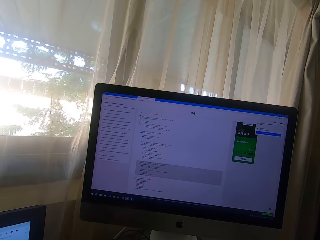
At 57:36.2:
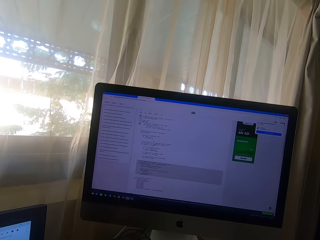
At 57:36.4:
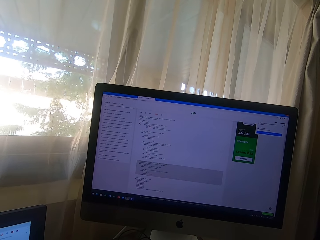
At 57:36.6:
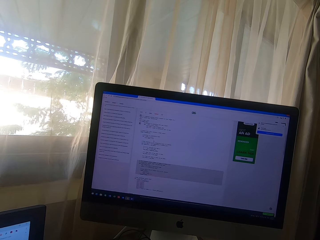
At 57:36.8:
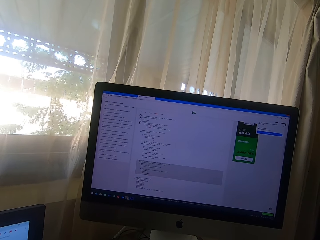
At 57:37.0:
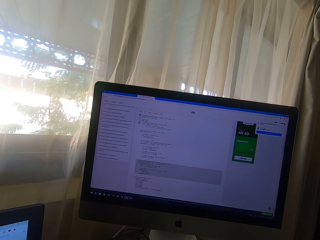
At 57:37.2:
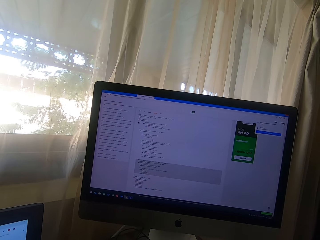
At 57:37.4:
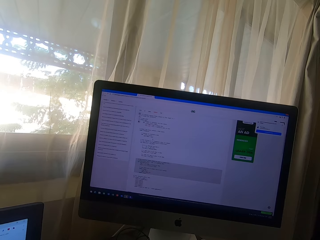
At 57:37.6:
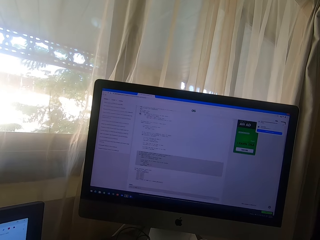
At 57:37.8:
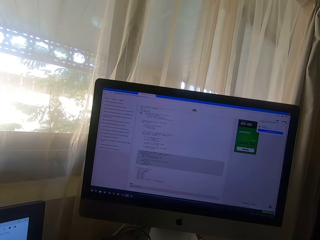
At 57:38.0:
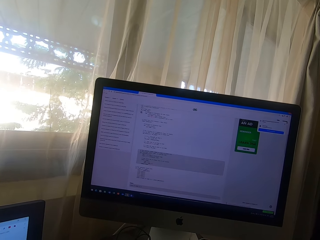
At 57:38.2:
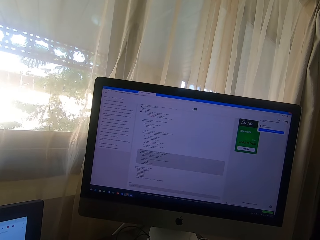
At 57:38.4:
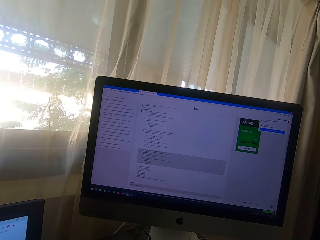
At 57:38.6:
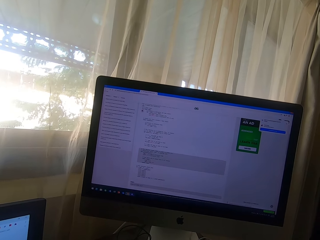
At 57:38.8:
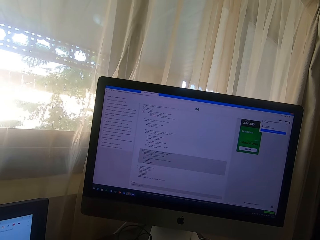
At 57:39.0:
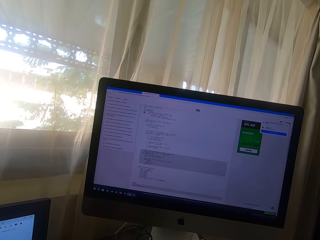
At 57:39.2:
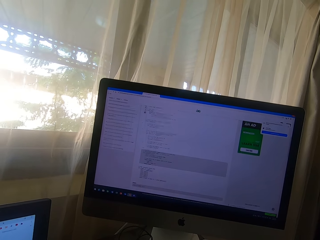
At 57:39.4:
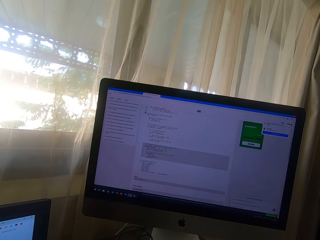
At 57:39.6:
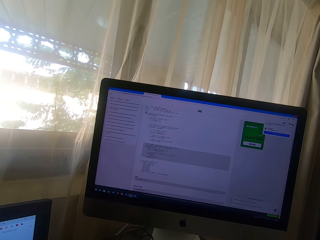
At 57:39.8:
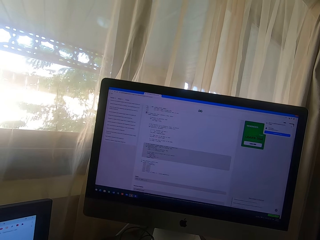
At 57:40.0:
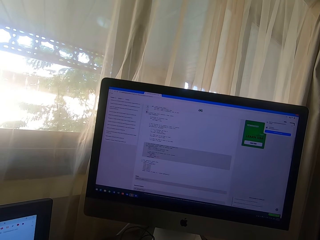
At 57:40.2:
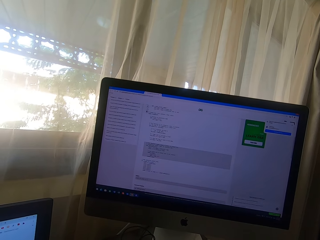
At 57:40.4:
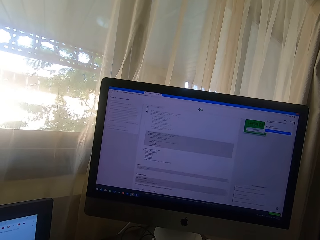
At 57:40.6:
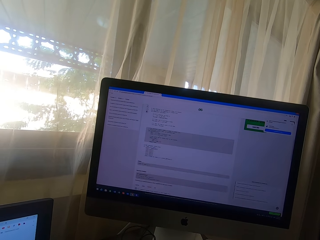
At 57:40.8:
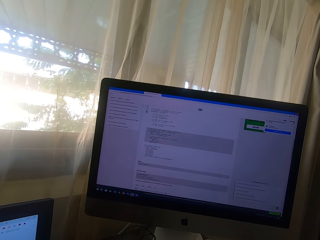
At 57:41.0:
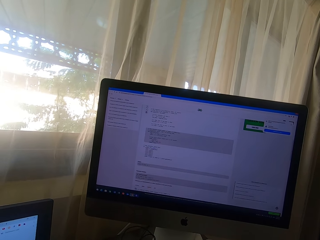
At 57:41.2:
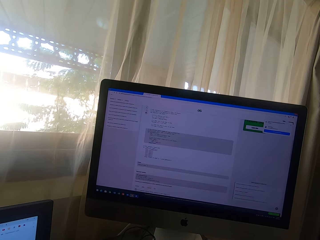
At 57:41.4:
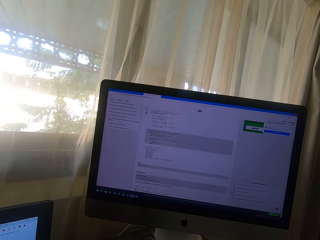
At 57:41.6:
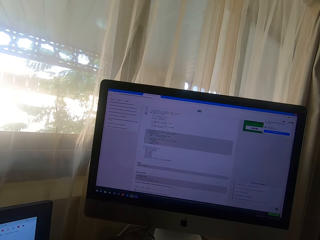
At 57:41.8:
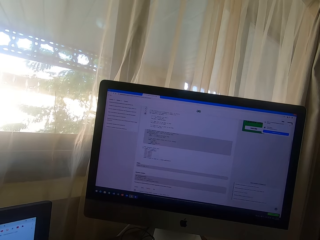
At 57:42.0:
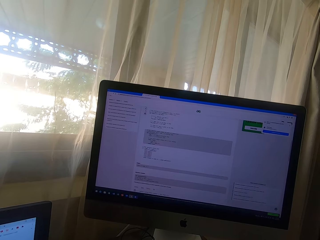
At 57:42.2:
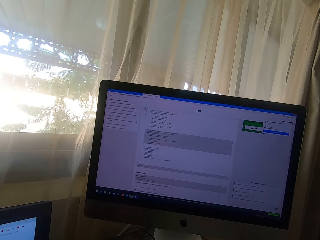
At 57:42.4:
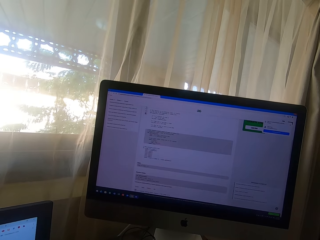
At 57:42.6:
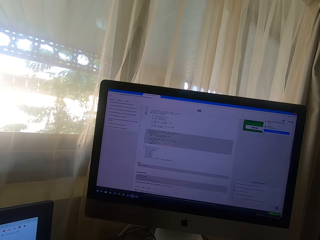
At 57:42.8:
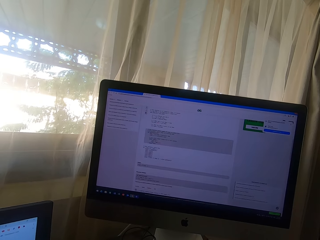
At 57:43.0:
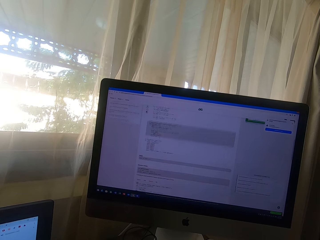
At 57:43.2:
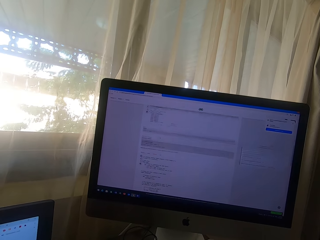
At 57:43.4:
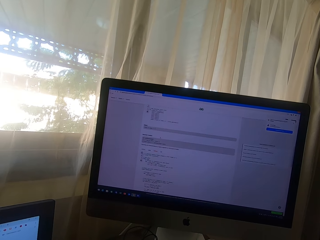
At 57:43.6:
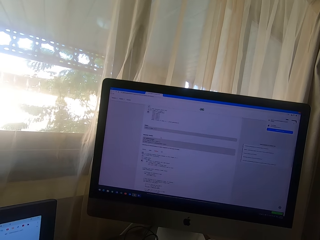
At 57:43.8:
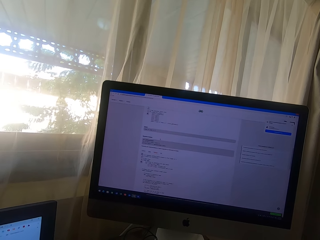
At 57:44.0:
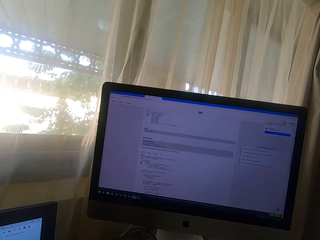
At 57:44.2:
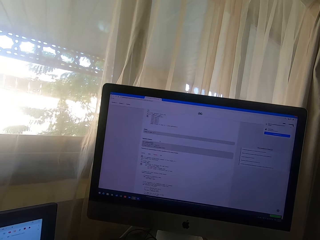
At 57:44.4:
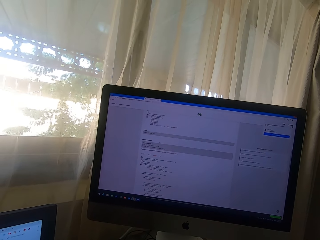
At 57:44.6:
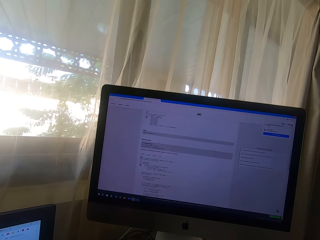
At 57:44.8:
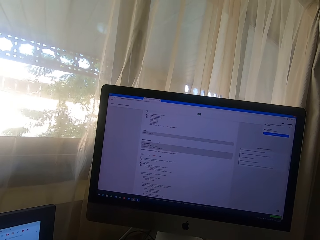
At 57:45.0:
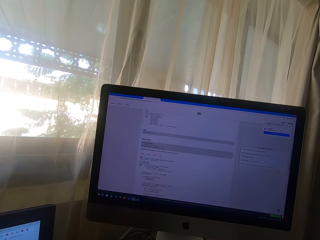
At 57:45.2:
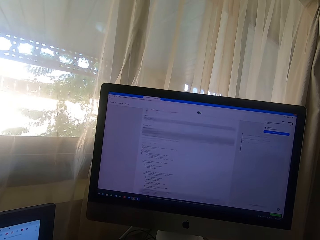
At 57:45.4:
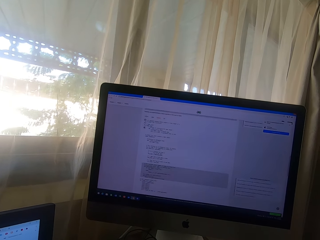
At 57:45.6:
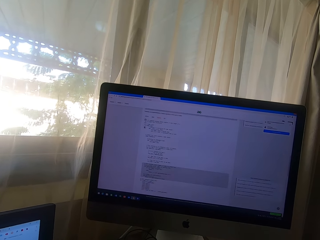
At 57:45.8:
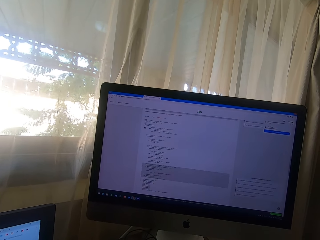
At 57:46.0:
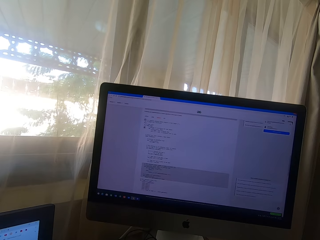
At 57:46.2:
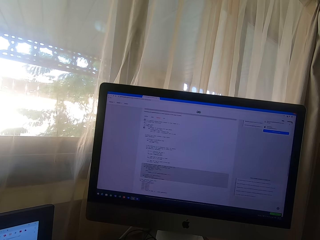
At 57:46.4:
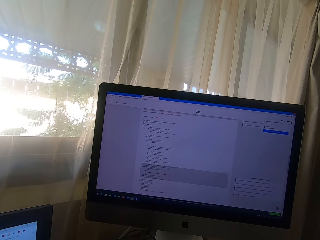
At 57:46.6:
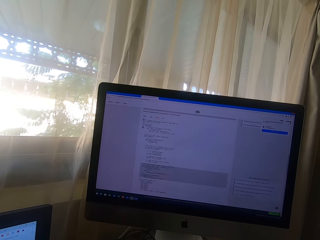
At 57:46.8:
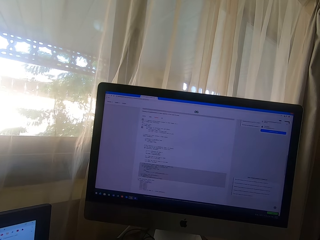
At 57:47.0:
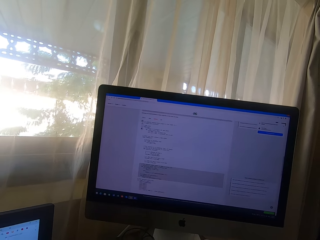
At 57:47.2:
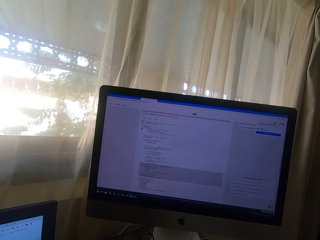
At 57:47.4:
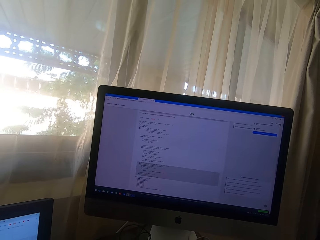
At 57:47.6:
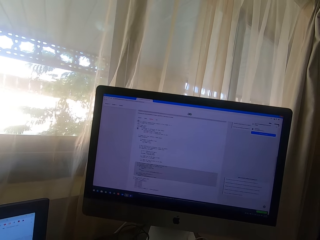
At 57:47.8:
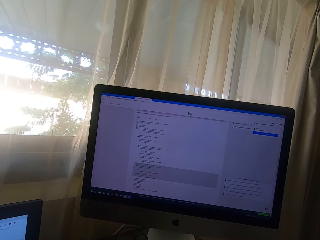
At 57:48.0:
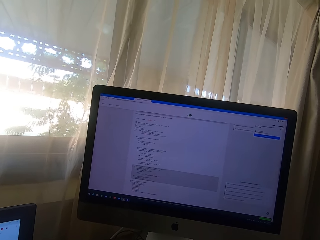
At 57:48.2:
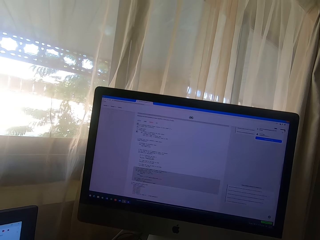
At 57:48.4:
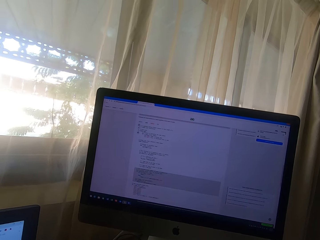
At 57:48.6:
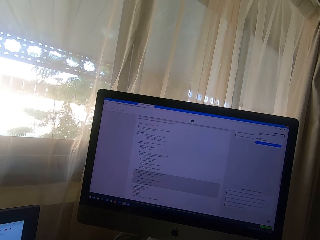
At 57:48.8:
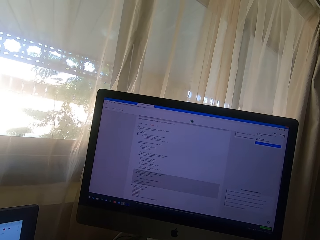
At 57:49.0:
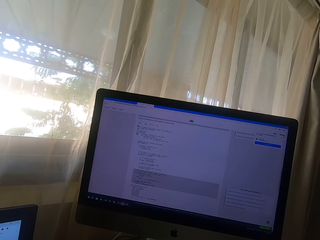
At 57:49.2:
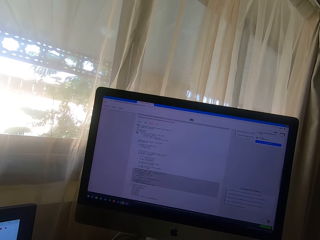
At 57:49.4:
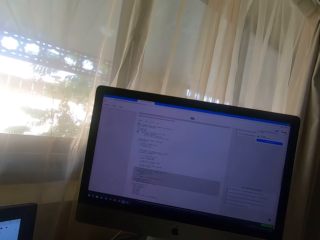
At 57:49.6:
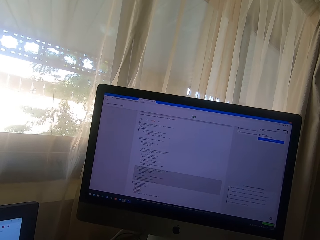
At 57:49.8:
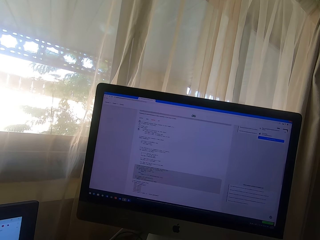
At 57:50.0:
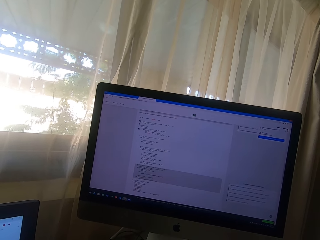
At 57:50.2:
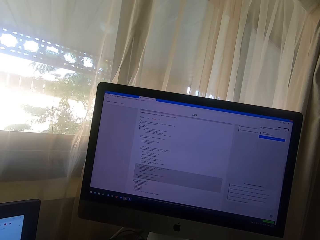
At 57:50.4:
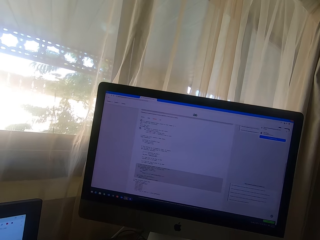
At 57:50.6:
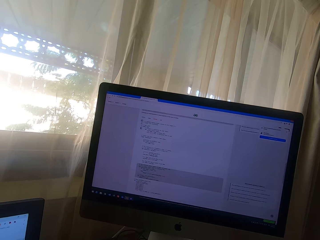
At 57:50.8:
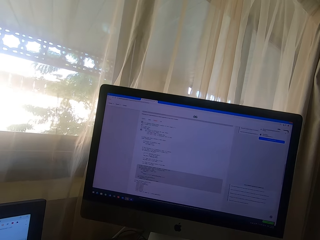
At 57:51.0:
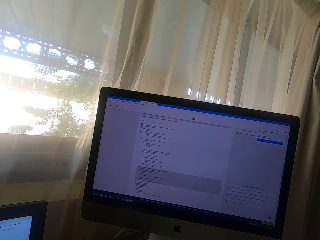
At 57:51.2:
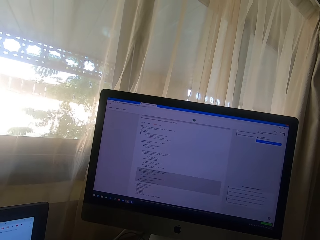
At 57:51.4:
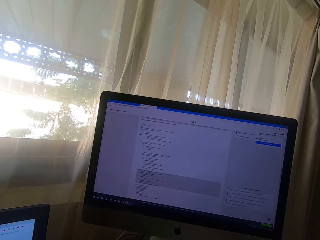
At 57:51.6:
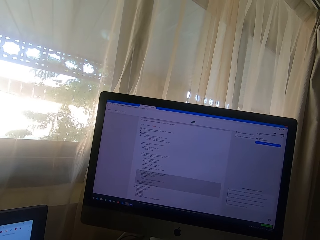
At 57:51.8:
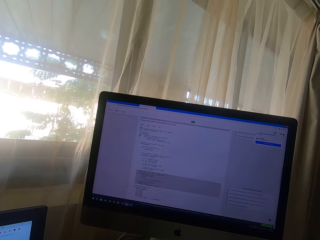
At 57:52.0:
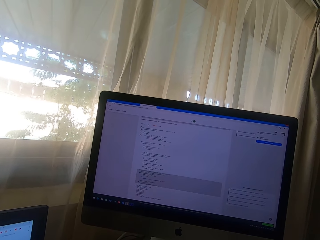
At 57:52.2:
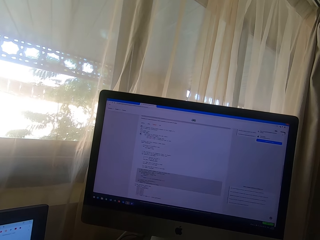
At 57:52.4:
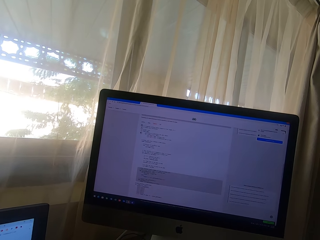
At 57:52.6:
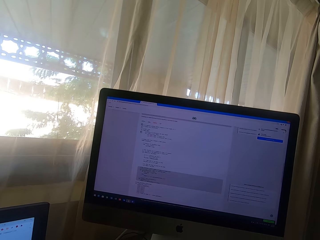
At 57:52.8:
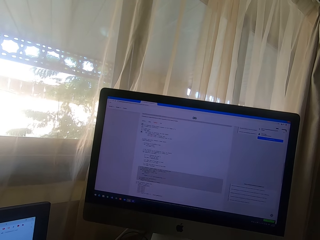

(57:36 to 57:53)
The camera wearer looks at the monitor.

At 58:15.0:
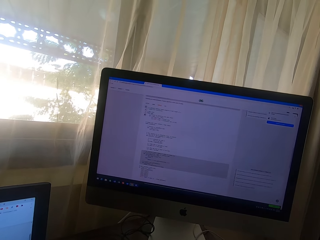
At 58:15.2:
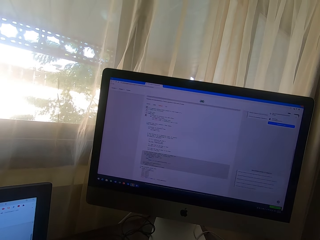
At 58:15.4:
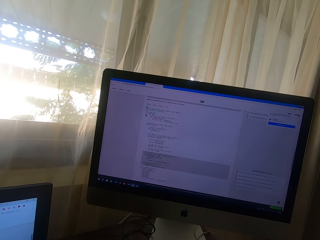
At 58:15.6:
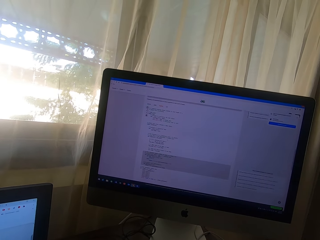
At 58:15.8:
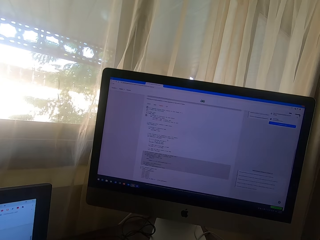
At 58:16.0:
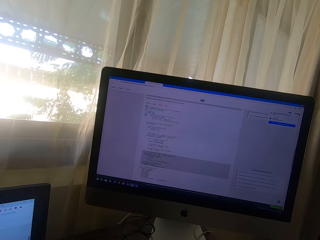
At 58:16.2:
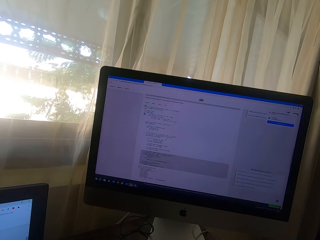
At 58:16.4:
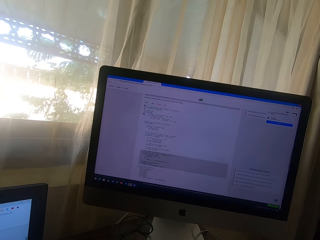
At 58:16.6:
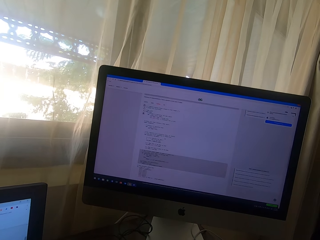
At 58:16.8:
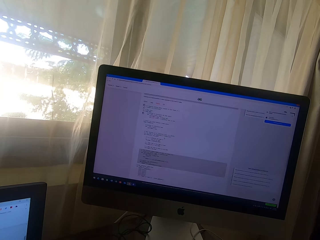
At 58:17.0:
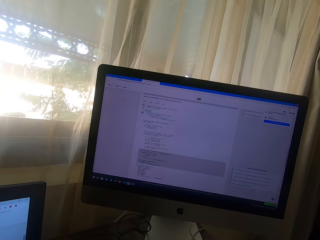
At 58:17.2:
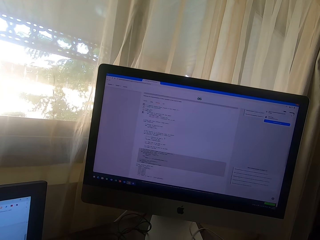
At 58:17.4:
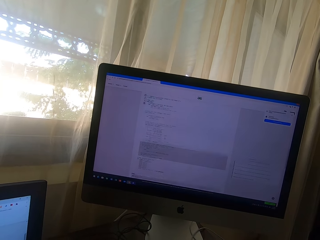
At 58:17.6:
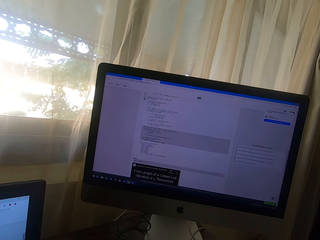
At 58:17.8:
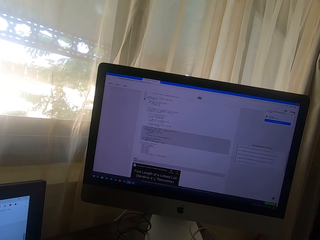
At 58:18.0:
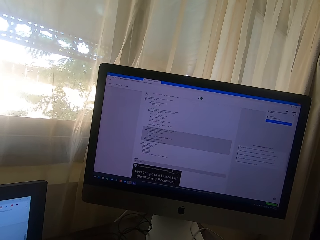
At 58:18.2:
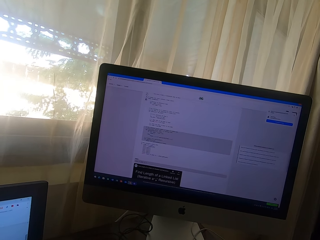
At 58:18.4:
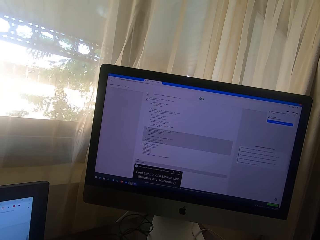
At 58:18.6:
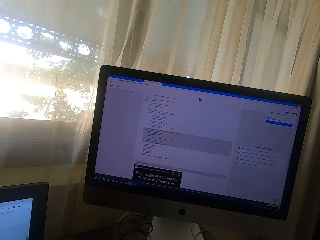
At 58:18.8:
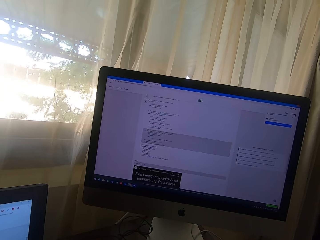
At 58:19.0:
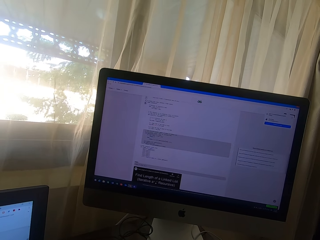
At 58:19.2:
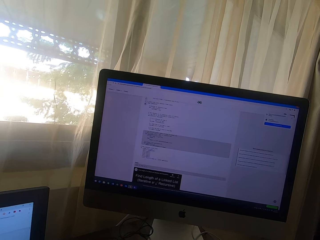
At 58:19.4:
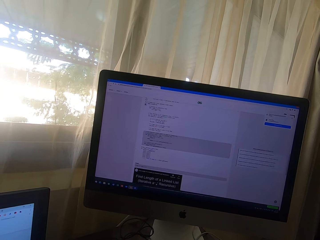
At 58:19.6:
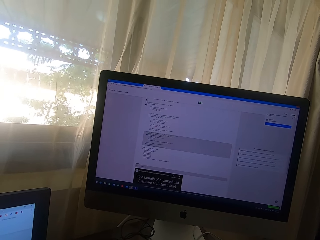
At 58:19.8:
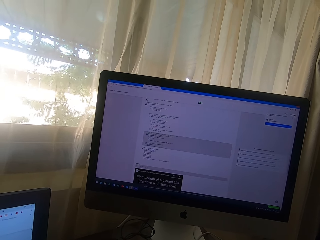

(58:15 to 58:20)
The camera wearer scrolls through the desktop.
